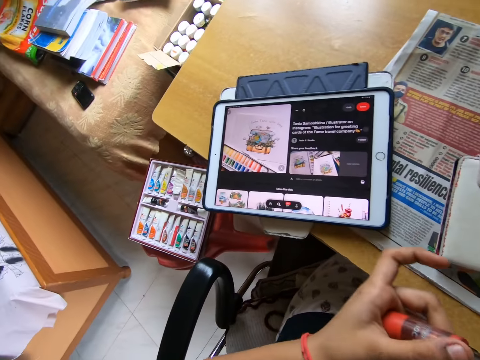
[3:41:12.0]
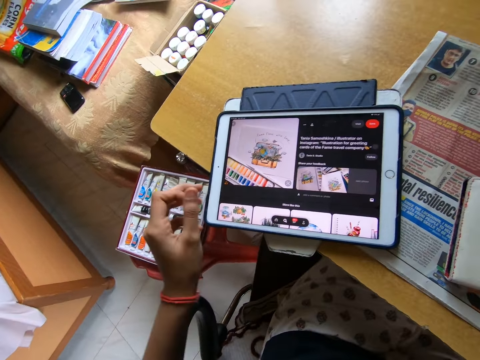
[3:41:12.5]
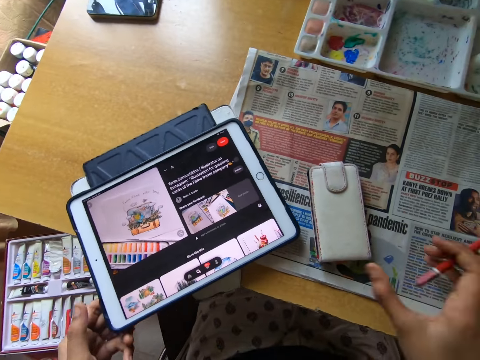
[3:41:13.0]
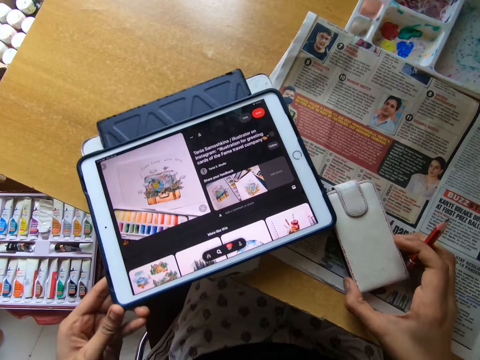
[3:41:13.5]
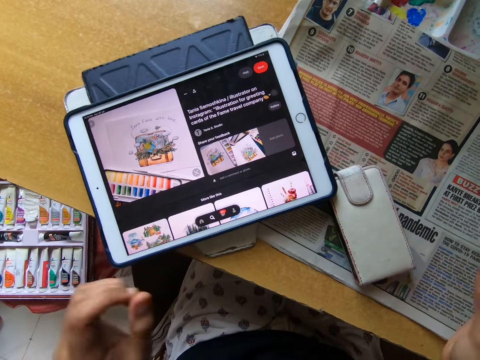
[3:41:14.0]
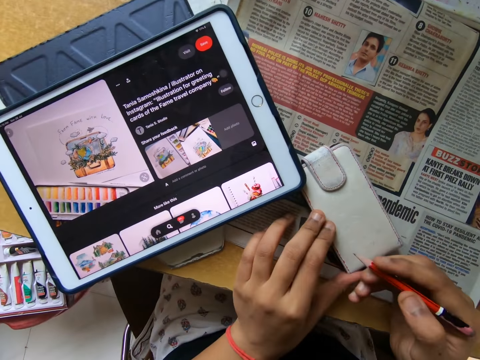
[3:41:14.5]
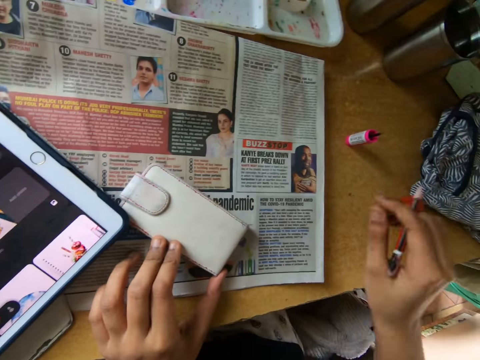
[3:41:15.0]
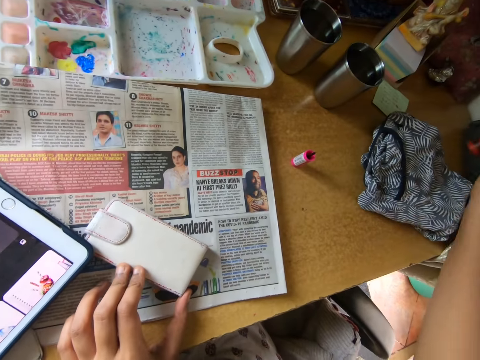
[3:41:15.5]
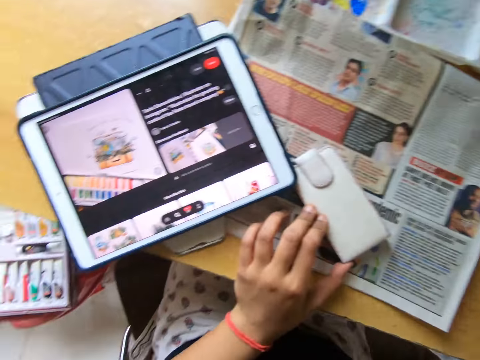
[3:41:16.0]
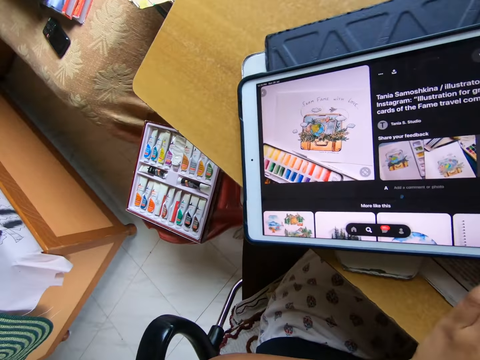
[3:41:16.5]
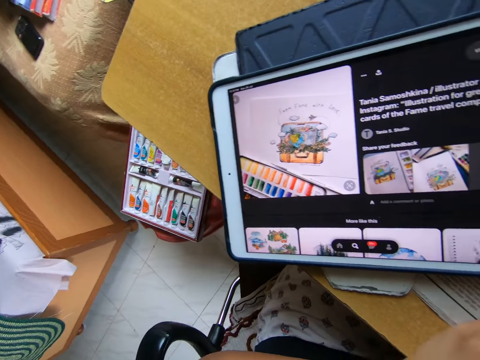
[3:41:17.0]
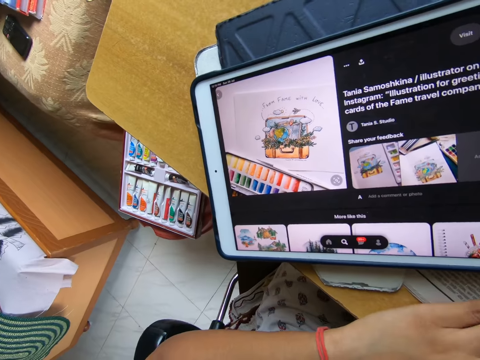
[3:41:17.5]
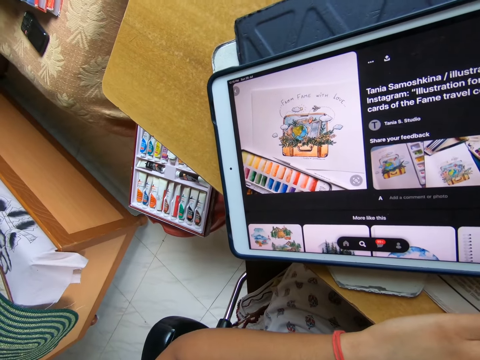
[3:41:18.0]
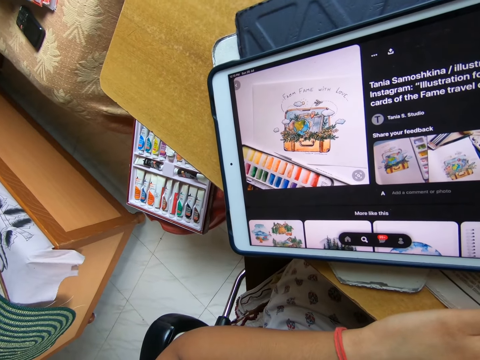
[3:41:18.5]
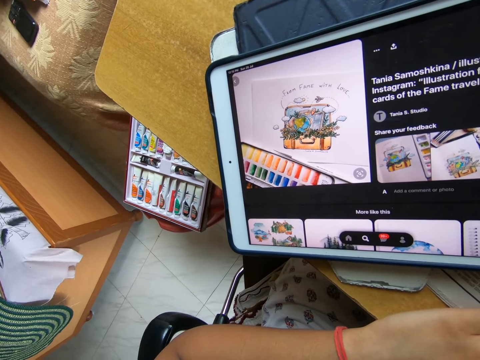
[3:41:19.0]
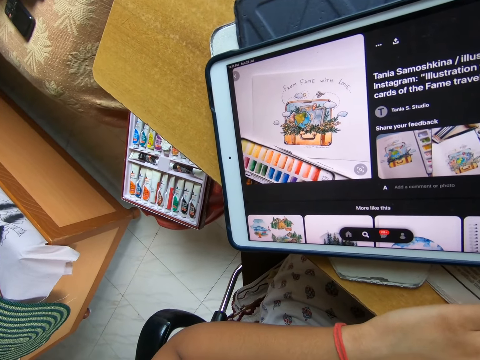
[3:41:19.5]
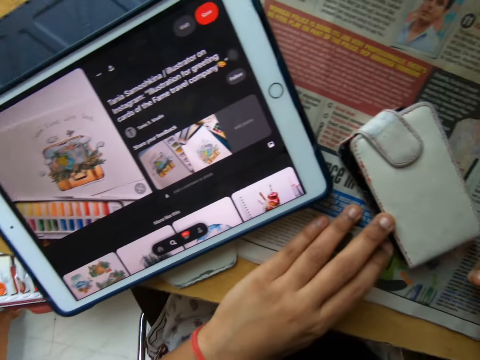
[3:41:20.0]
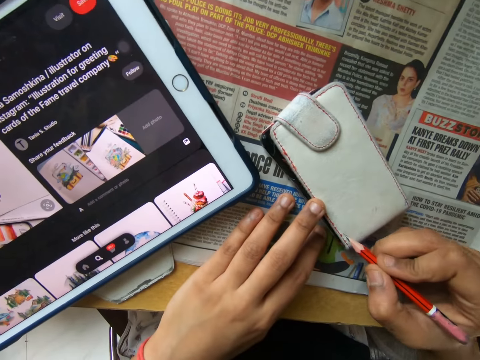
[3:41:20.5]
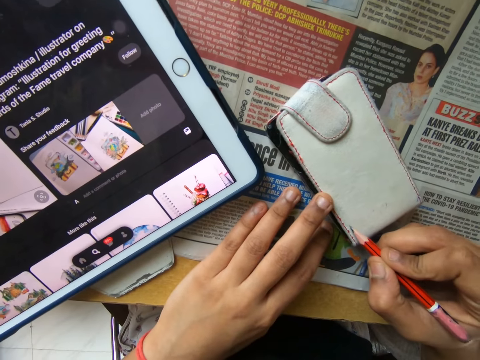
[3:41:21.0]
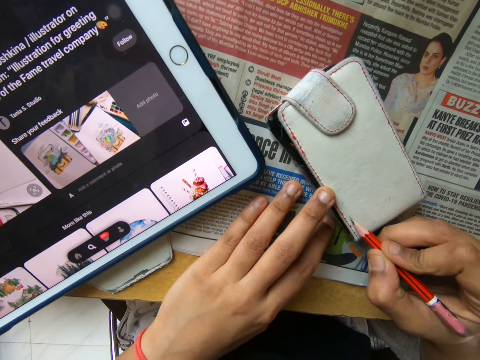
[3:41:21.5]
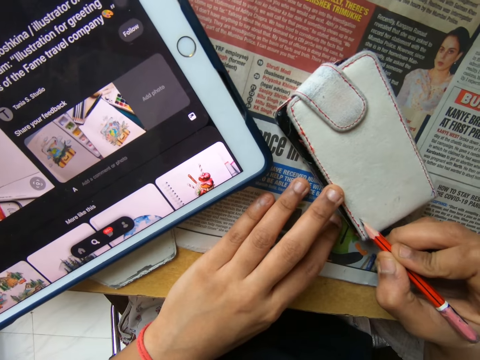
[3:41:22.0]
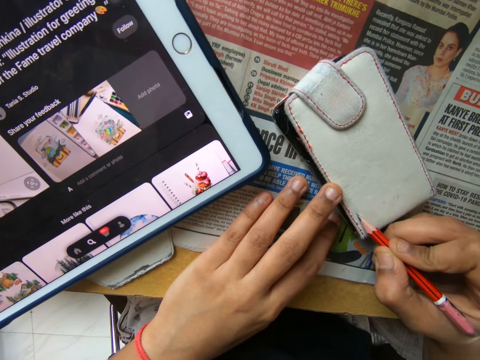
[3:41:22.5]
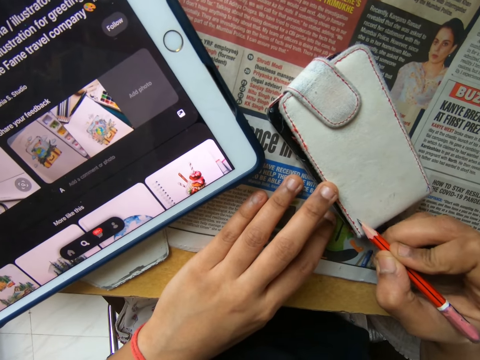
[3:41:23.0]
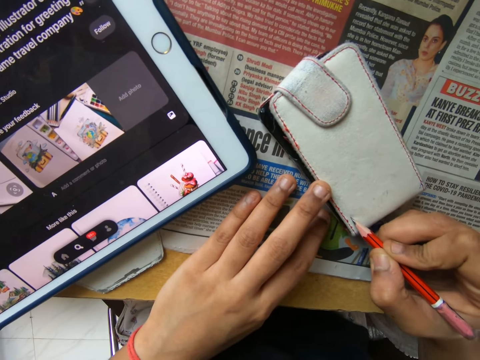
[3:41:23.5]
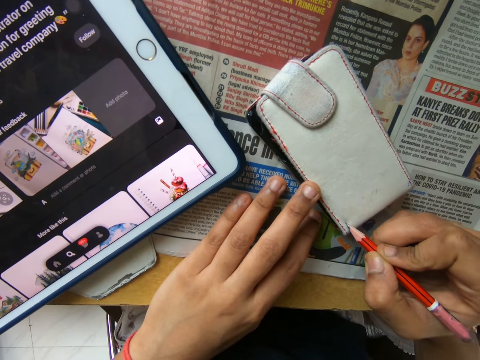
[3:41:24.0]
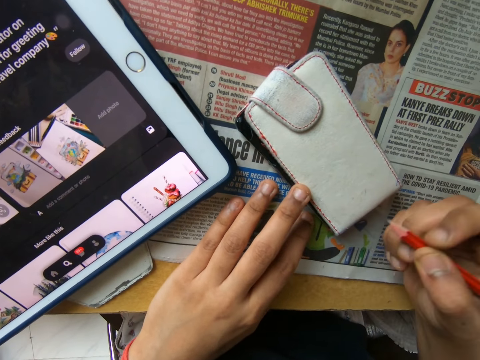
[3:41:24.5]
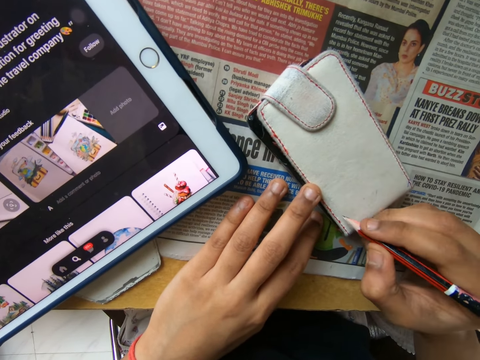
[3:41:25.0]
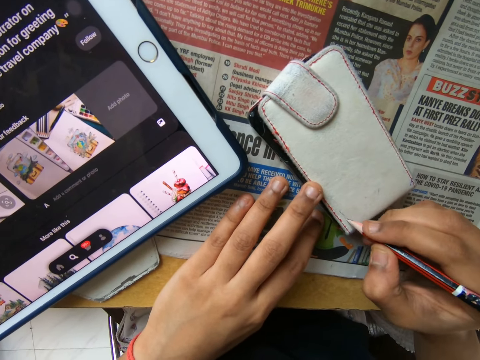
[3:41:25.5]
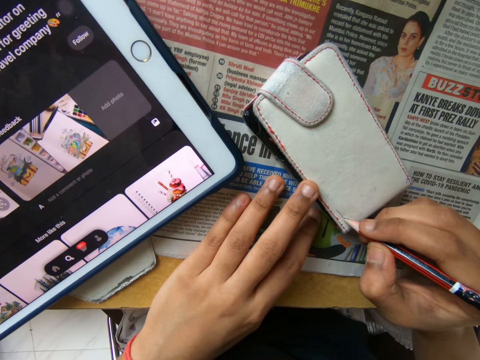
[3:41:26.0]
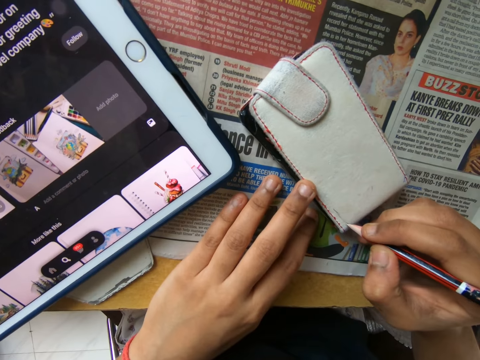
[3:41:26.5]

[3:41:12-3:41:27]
The camera wearer taps the pencil with her left finger. She adjusts a tablet on a table with her left hand. She adjusts a wallet on the table with her right hand. She holds the wallet on the table with her left hand. She moves the sharpener aside on the table. She draws on the wallet with the pencil in her right hand.

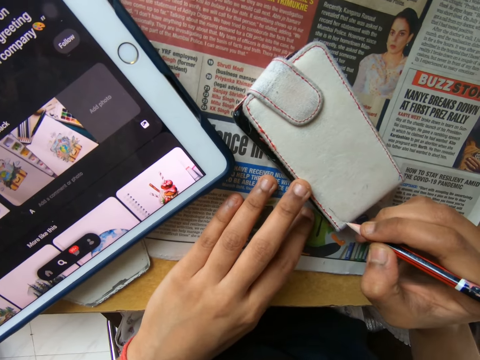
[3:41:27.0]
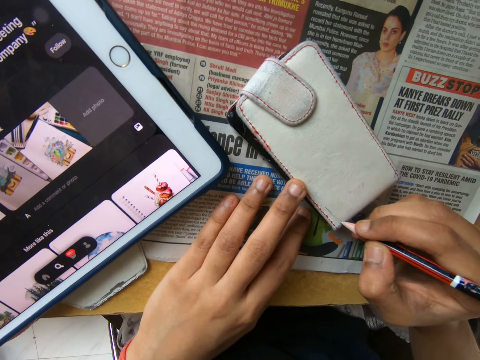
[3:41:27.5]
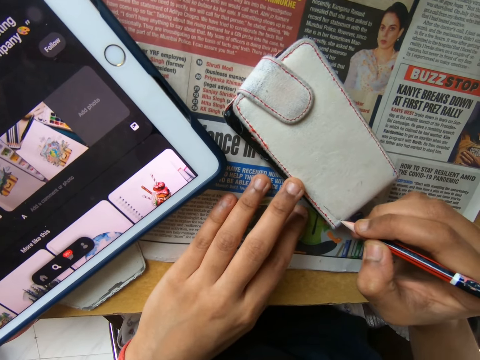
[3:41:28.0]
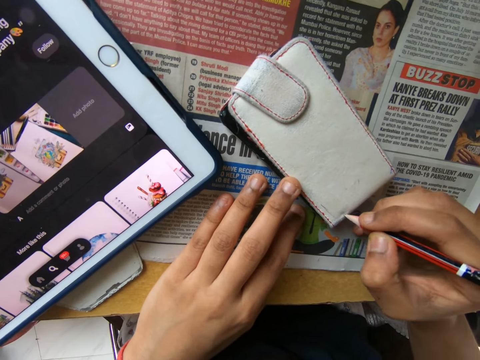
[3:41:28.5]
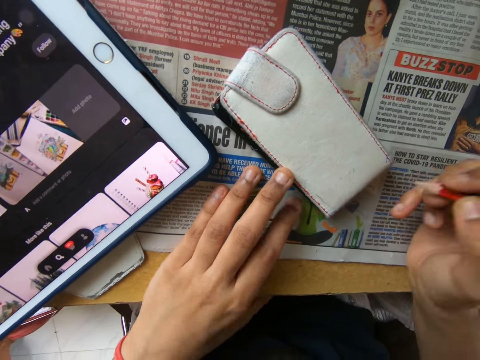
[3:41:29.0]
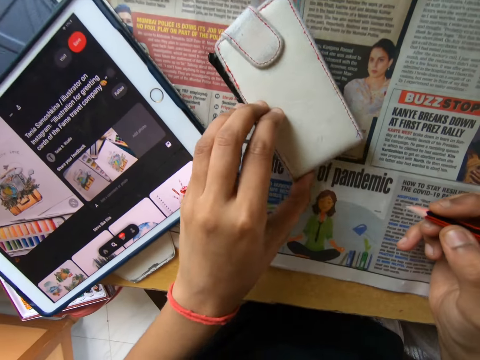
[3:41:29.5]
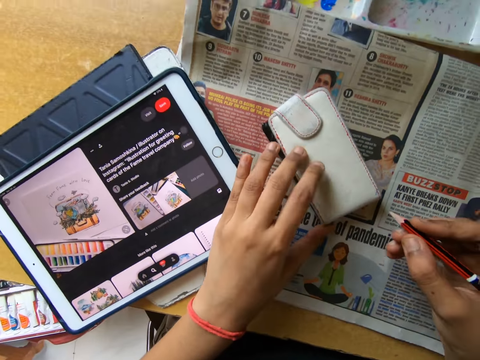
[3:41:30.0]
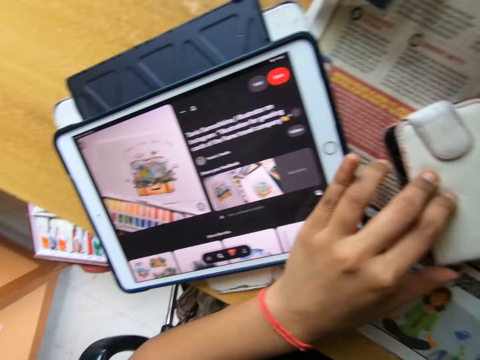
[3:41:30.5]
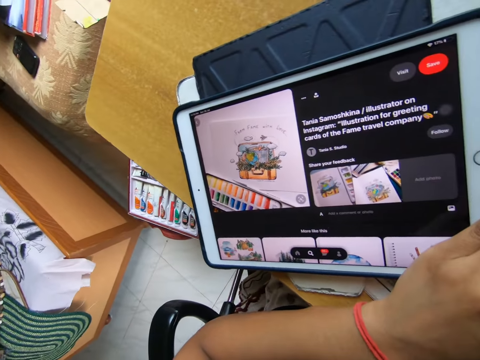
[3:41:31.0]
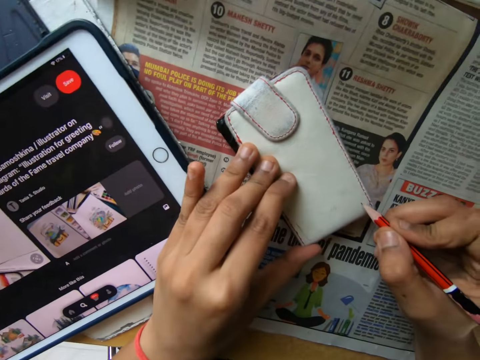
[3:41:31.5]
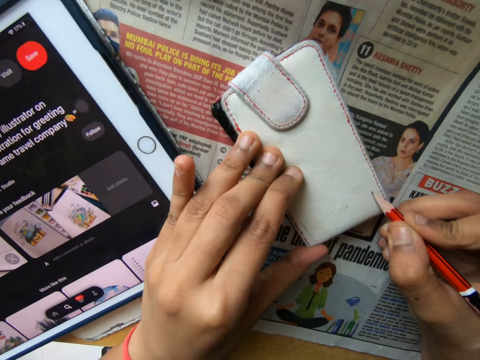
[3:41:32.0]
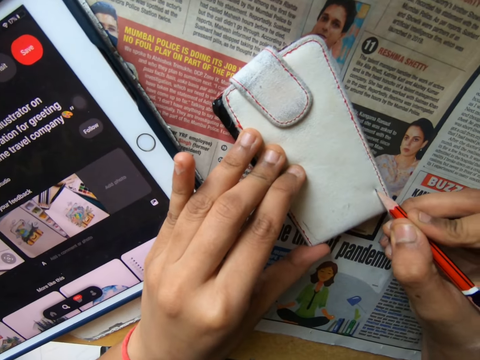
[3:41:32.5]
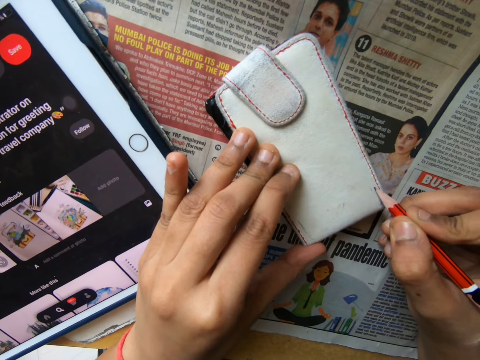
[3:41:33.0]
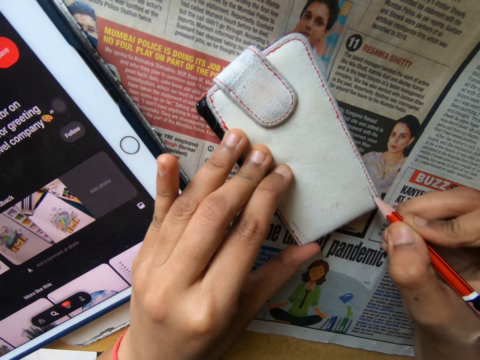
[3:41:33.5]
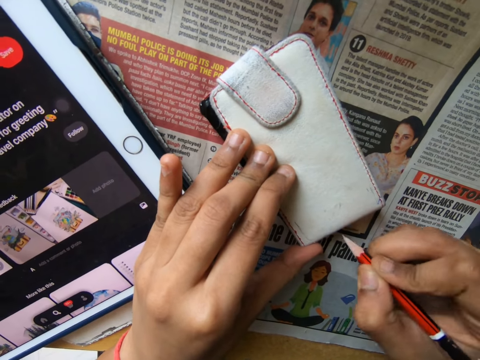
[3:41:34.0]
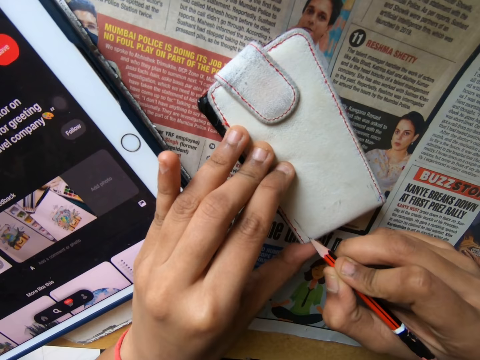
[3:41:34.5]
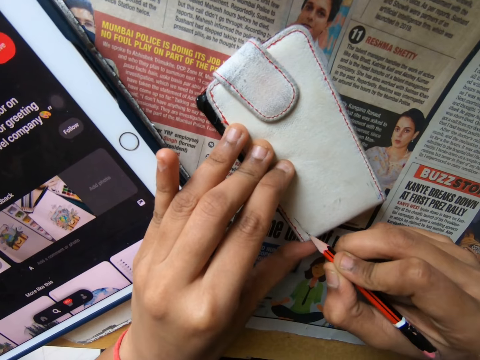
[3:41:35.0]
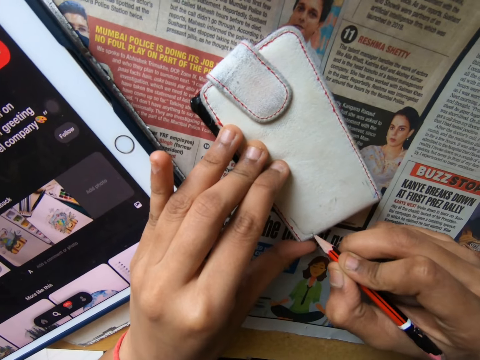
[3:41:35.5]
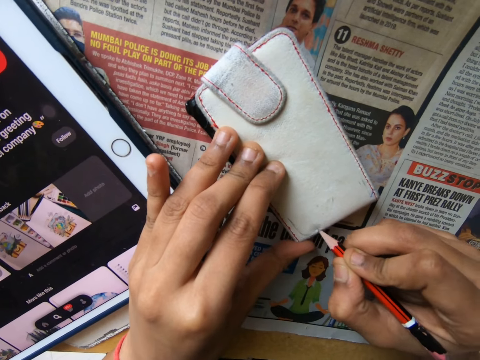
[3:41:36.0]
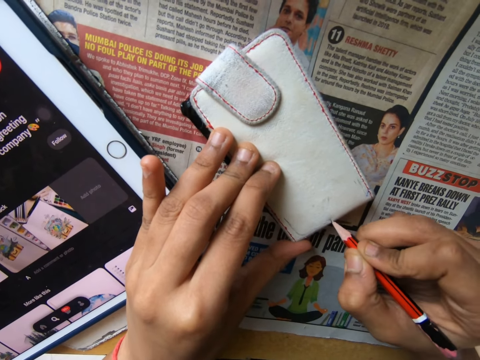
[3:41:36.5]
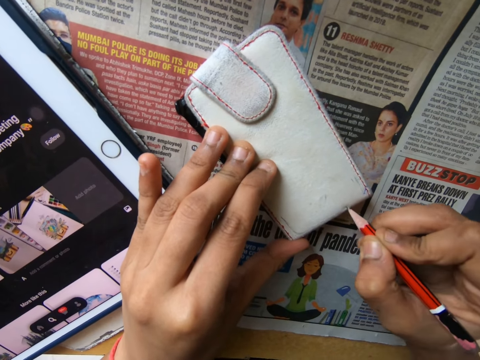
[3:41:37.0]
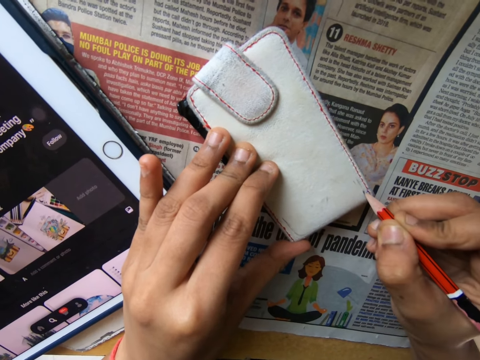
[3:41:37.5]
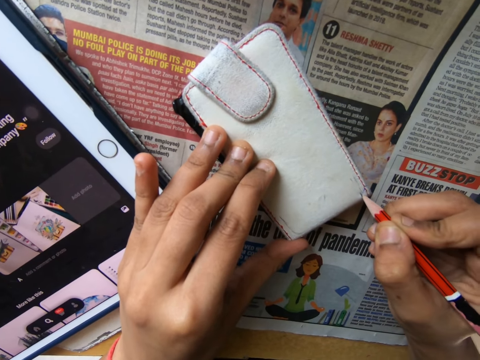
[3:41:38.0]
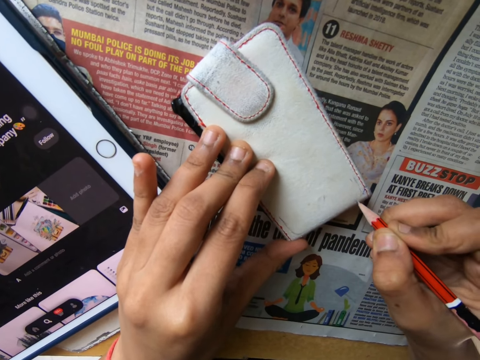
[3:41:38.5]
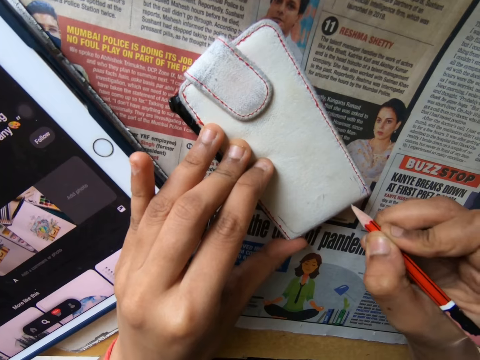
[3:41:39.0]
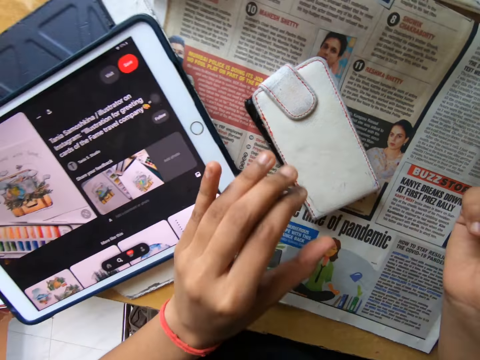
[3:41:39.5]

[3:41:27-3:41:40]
The camera wearer adjusts the wallet on the table with her left hand. She draws on the wallet with the pencil in her right hand.
